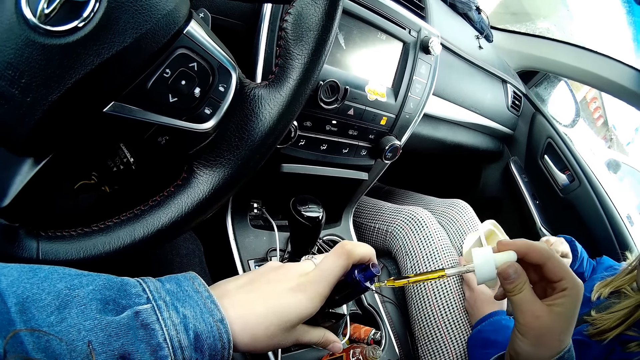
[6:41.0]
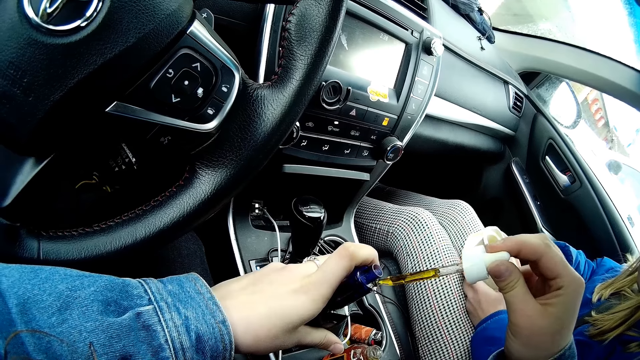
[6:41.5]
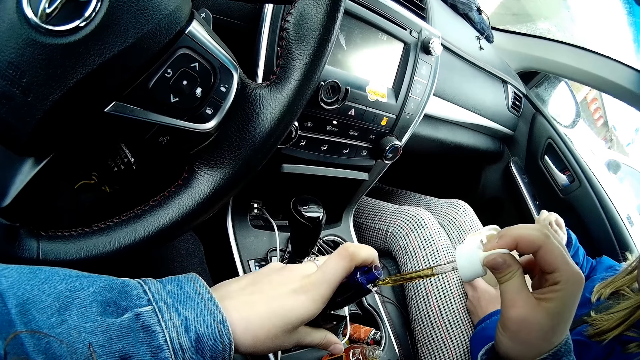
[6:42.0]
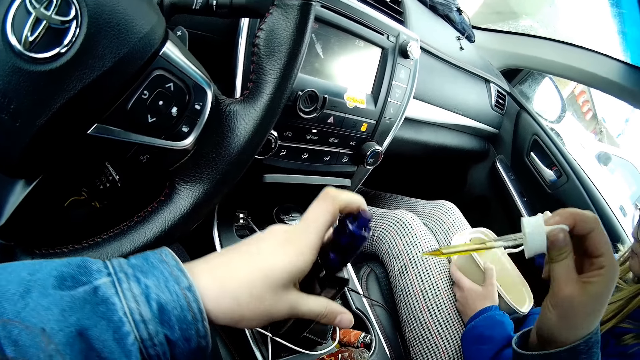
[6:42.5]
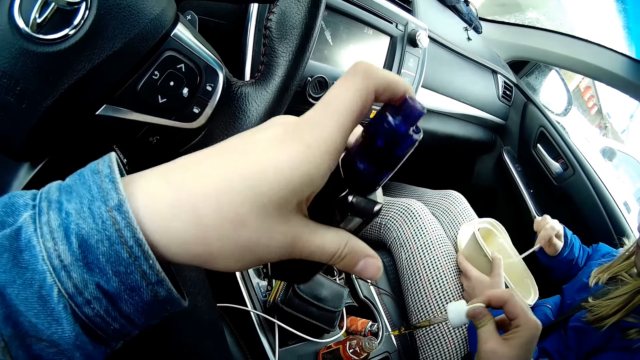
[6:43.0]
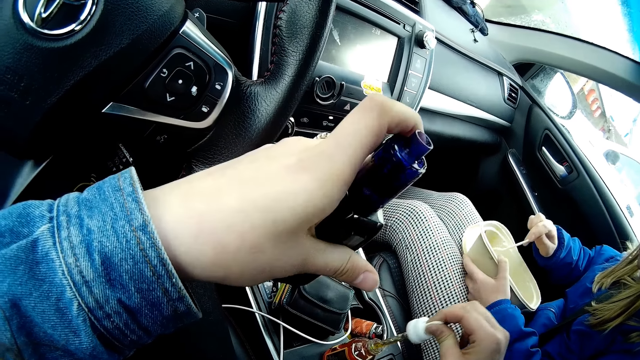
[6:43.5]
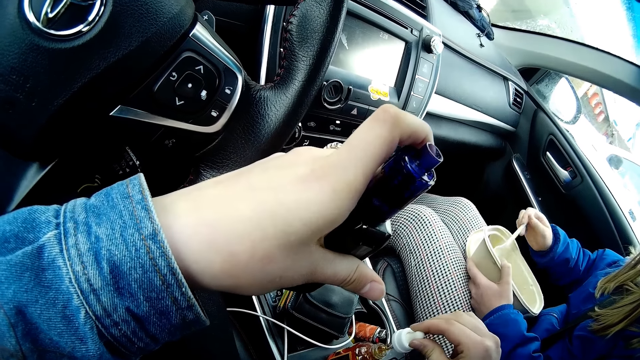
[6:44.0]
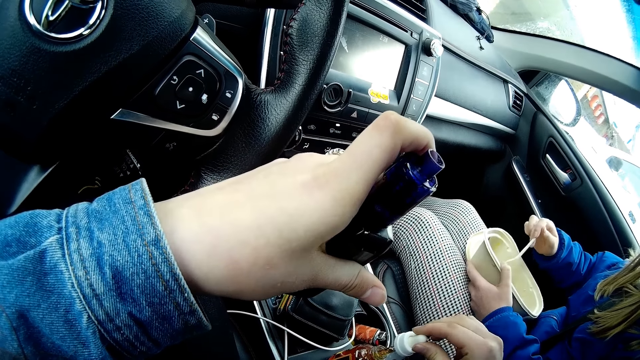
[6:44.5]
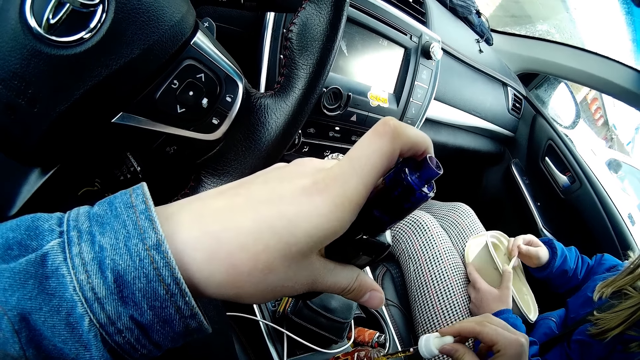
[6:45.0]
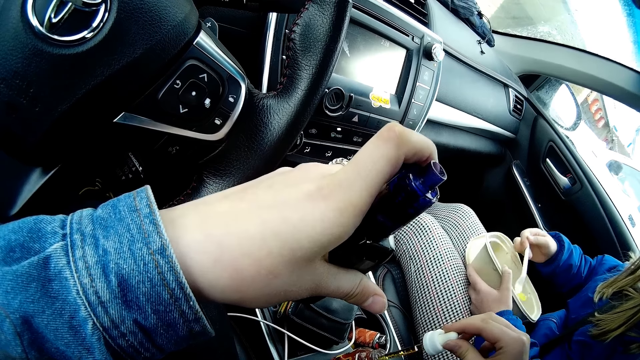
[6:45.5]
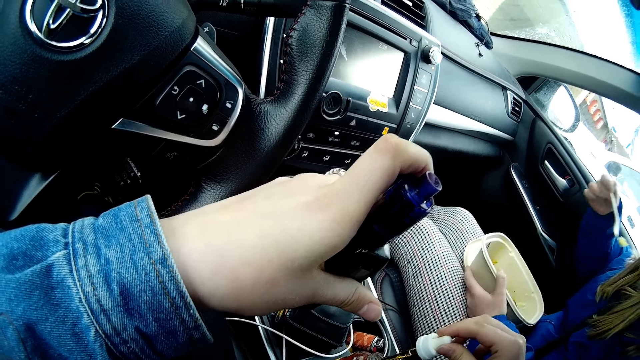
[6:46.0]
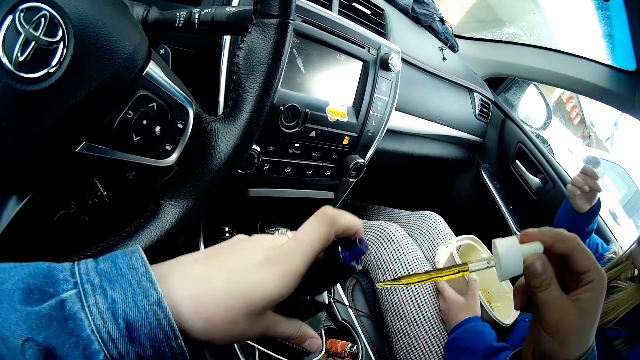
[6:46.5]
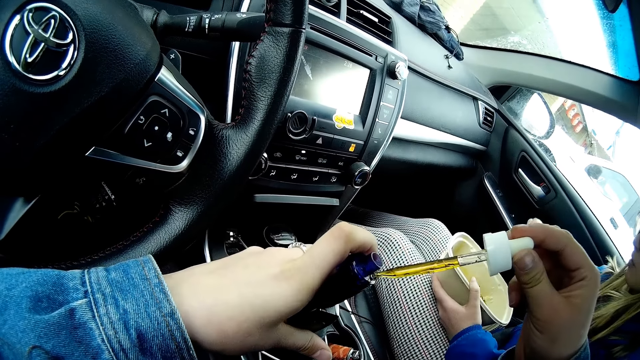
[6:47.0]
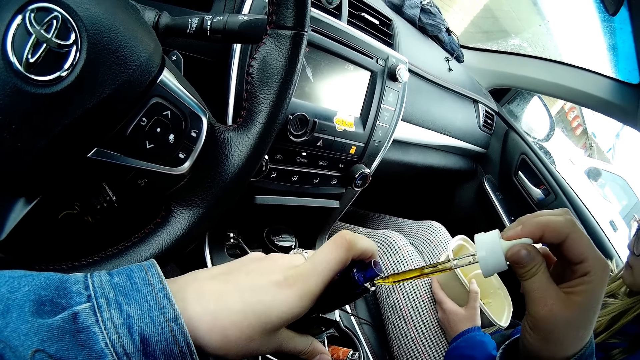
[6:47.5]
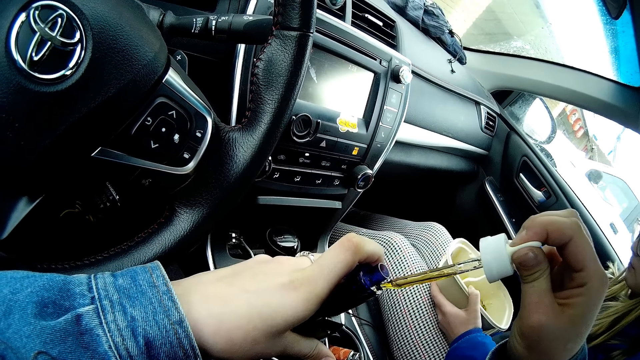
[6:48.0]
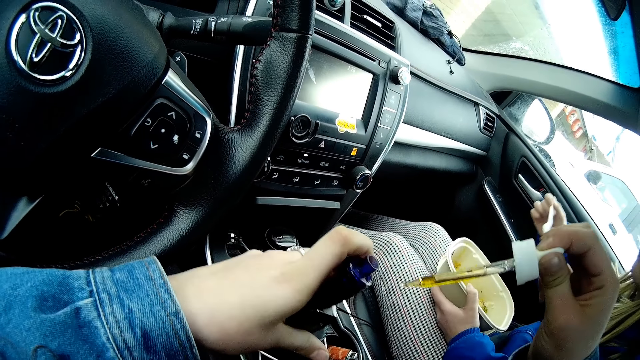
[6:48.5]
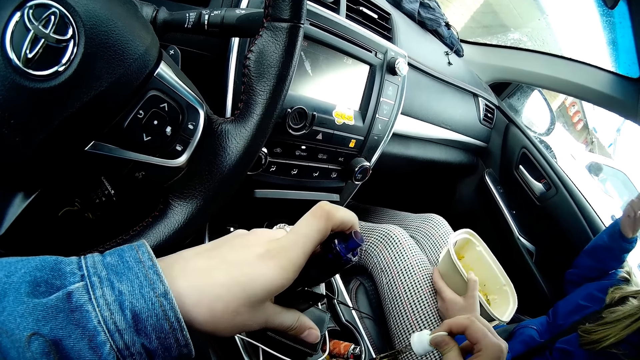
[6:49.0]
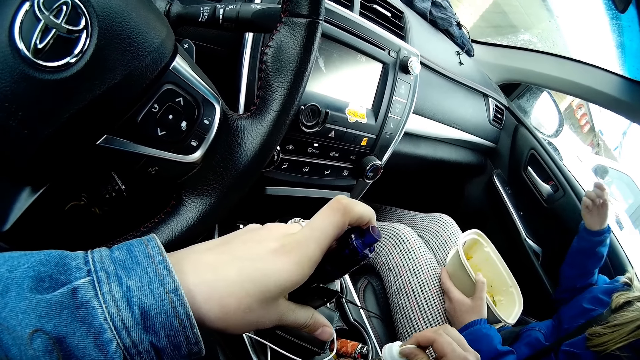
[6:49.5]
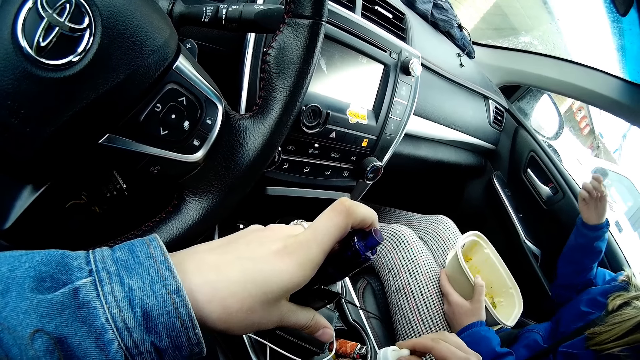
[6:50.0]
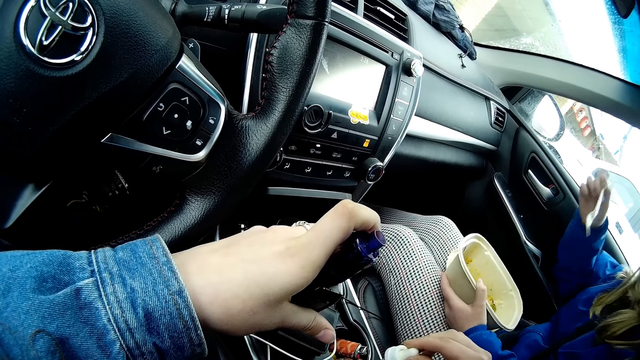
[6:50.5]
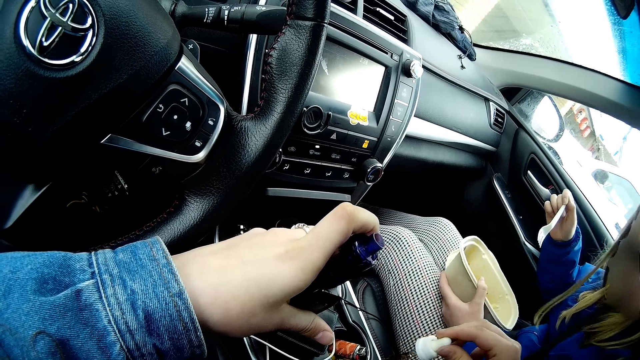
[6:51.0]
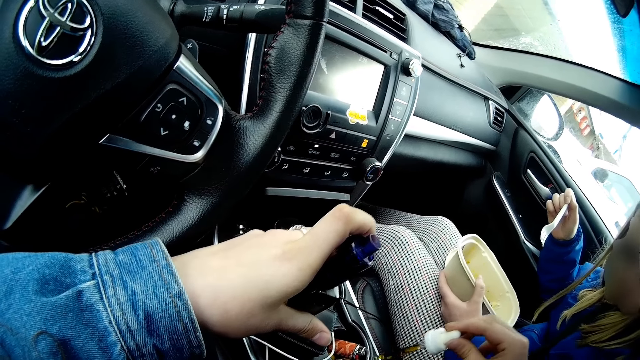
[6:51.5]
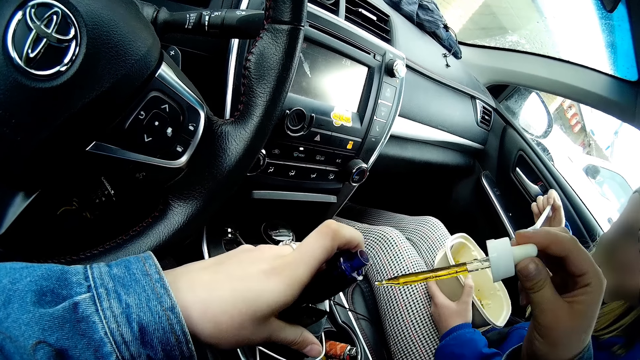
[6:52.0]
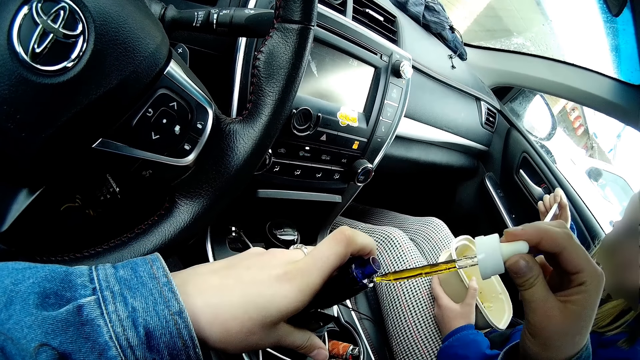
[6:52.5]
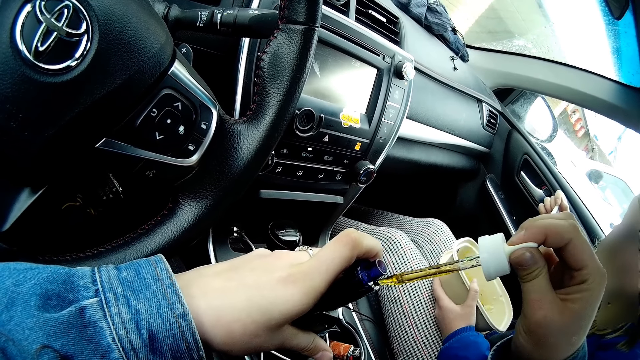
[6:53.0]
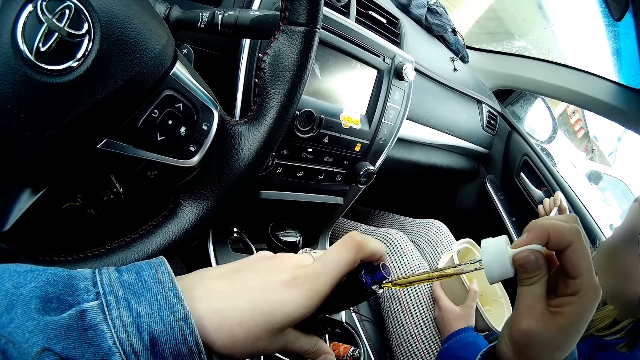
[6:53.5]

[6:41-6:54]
The camera wearer presses the liquid into the second bottle. They lift the bottle of something and take some liquid from the bottle with the tube. The woman eats something. The camera wearer presses the liquid into the second bottle and puts something in the mouth. They take some liquid from the bottle with the tube and press the liquid into the second bottle.

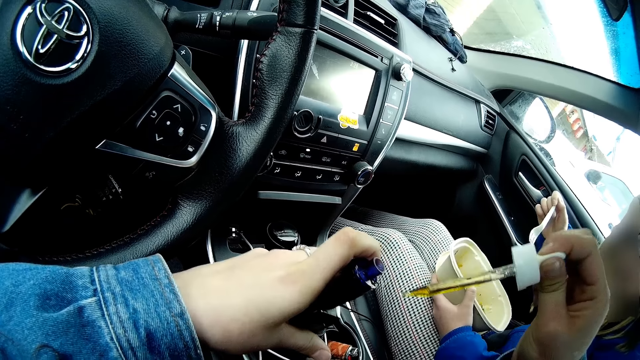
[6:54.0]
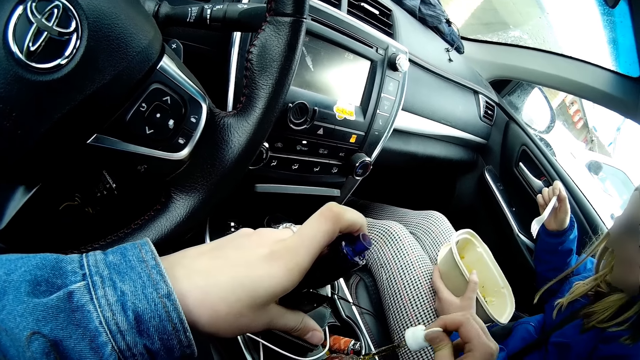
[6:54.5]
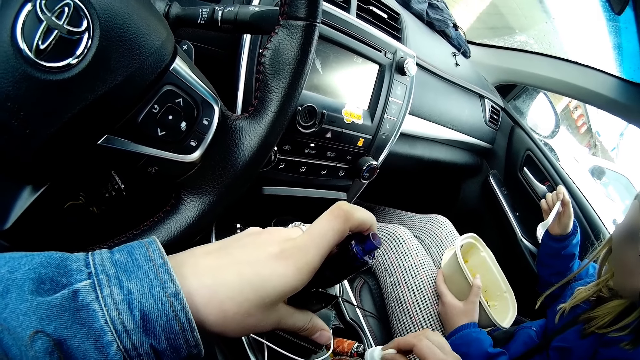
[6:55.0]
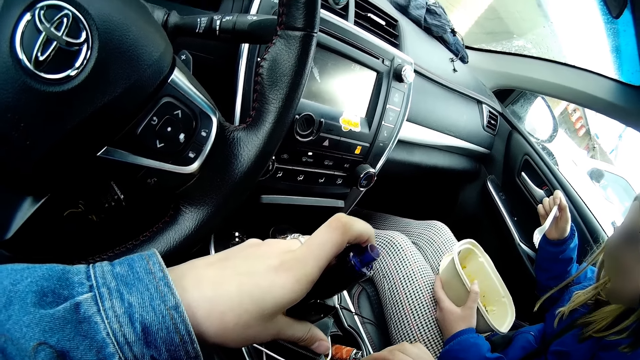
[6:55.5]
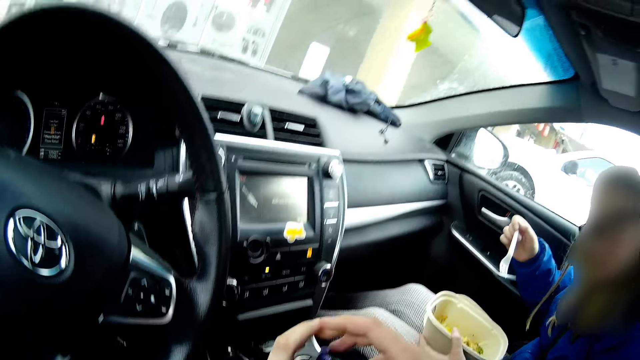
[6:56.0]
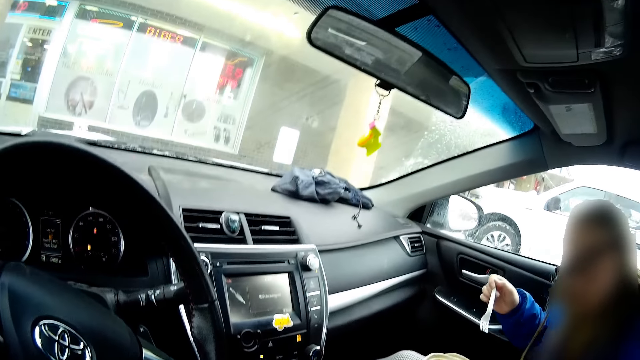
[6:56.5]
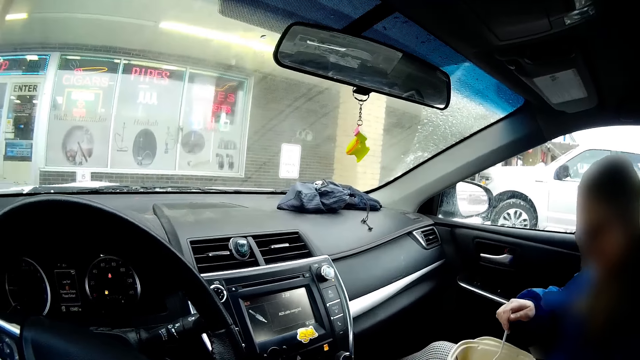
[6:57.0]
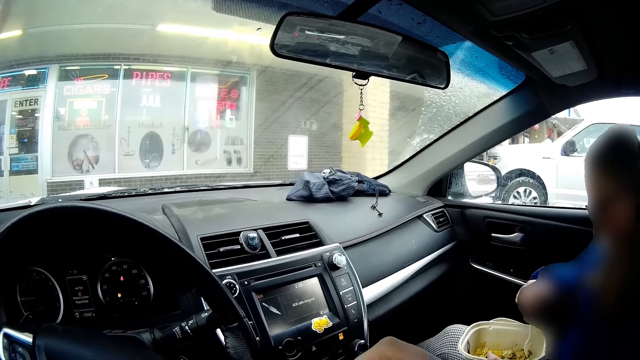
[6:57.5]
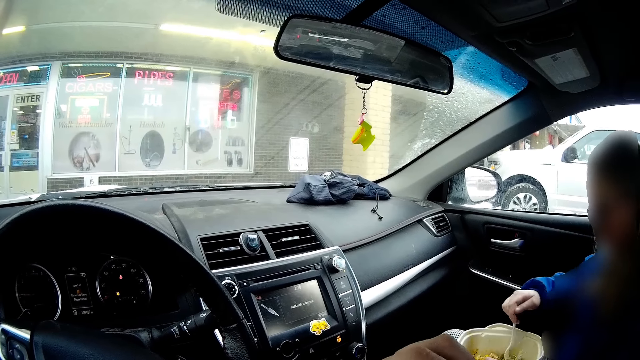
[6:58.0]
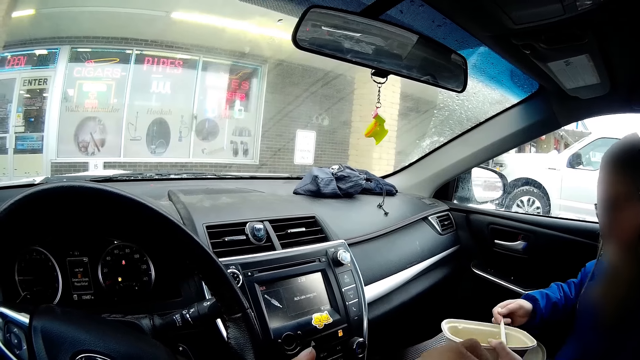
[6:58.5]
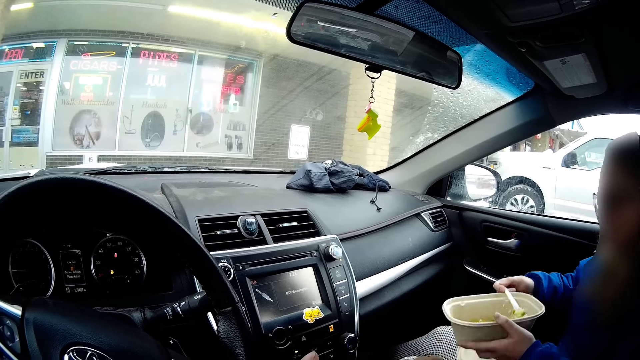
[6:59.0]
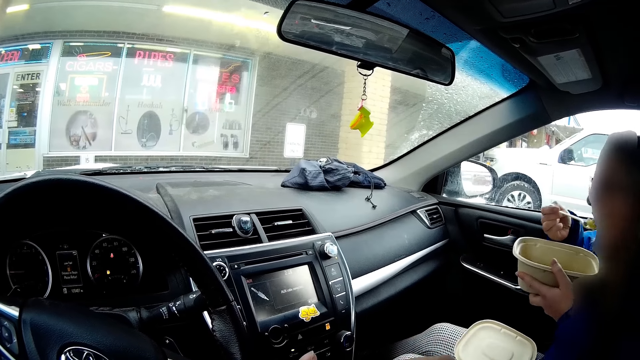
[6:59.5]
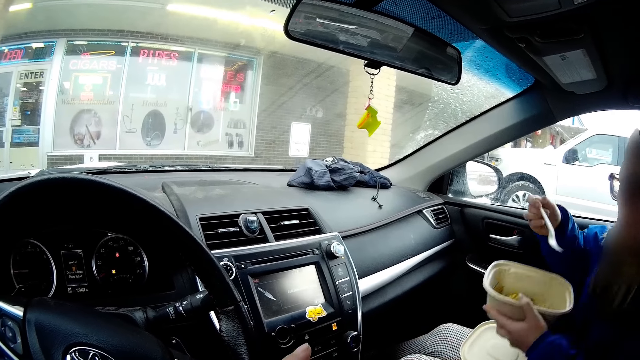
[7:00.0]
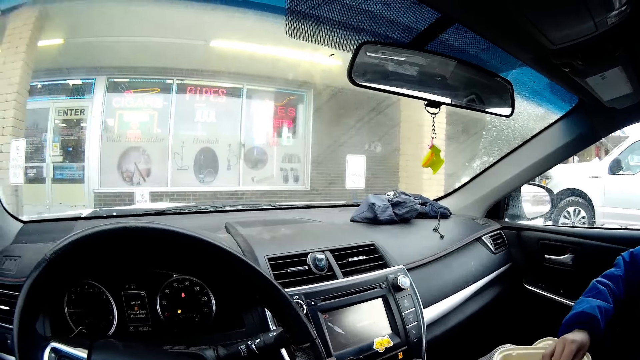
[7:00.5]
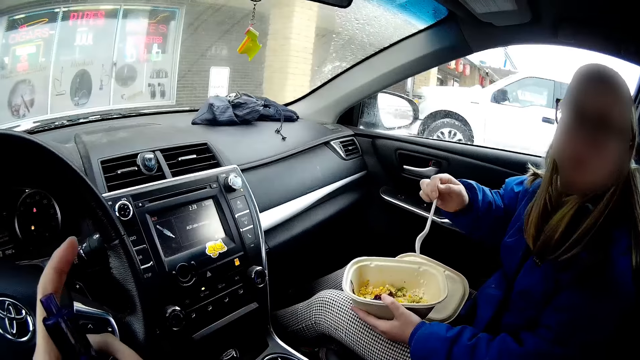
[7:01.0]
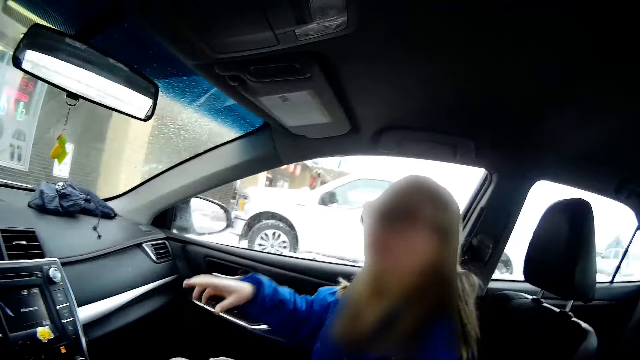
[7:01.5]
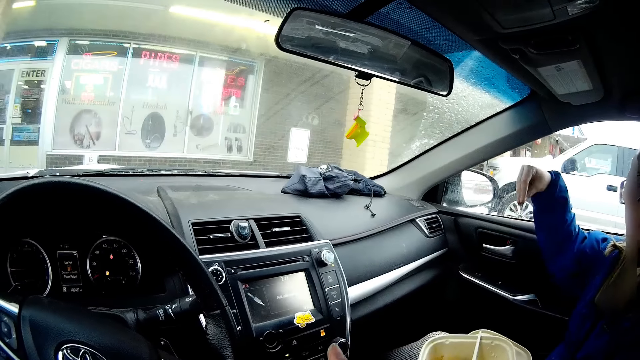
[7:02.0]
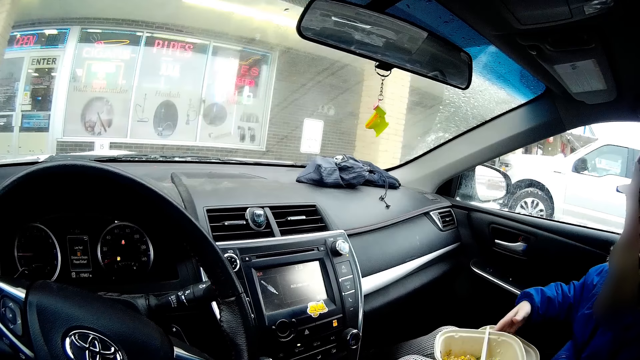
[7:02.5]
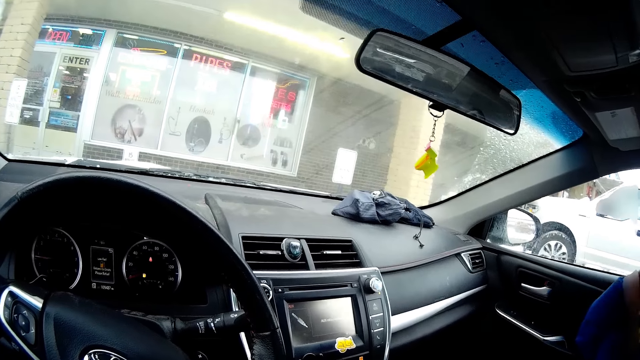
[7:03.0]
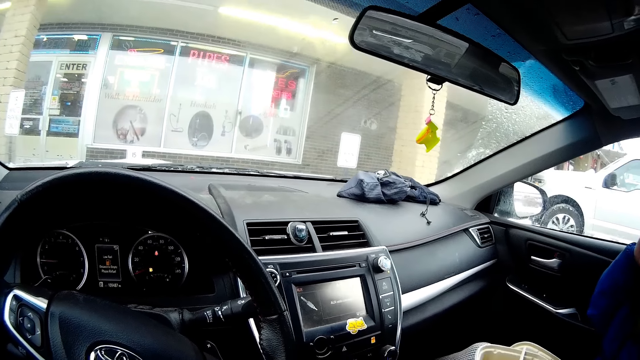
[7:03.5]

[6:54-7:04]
The camera wearer covers the bottle with the tube cover. The woman puts something in the mouth. The camera wearer covers the second bottle. They lift the bottle. The woman gestures.
